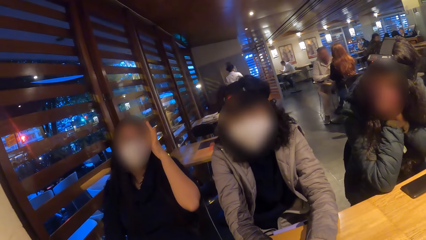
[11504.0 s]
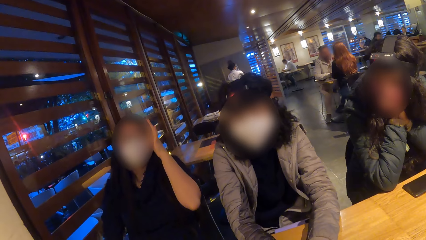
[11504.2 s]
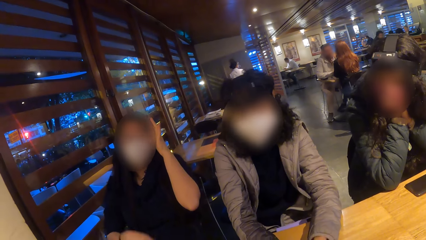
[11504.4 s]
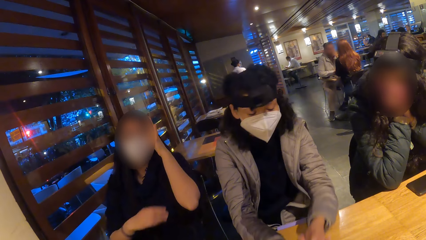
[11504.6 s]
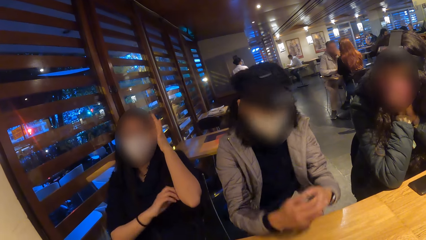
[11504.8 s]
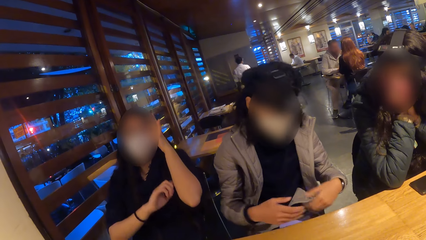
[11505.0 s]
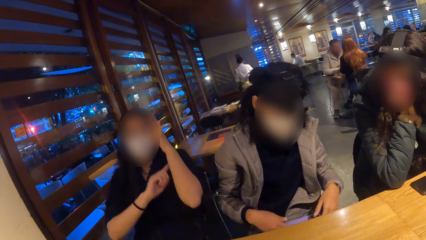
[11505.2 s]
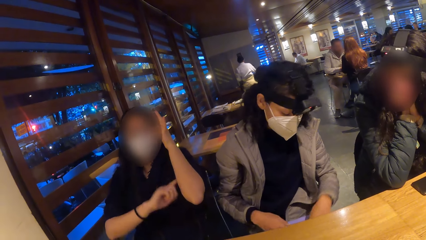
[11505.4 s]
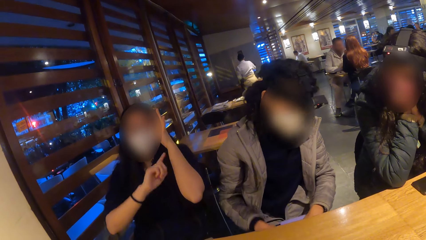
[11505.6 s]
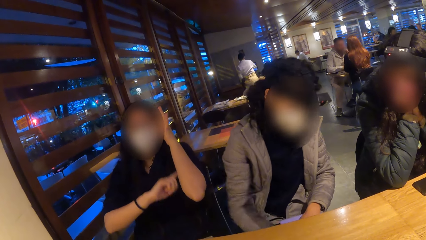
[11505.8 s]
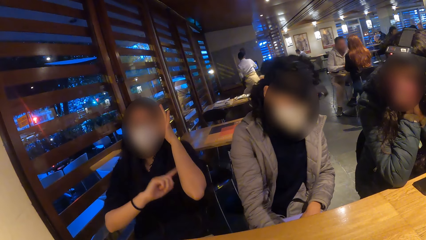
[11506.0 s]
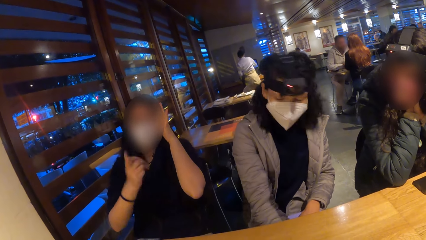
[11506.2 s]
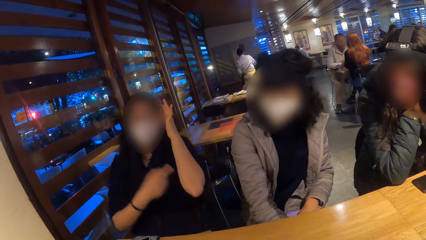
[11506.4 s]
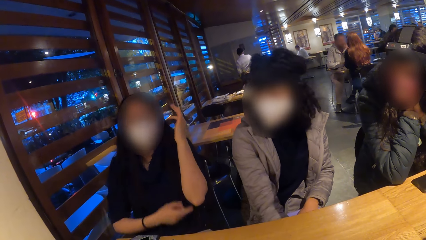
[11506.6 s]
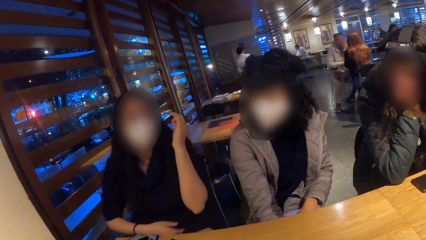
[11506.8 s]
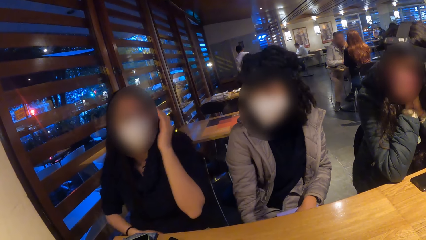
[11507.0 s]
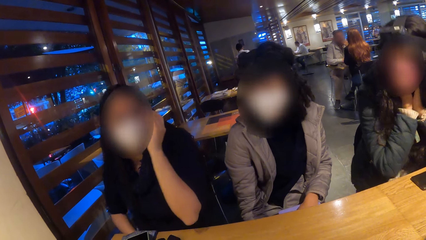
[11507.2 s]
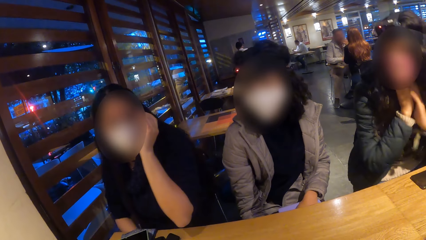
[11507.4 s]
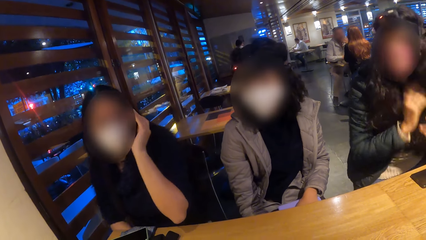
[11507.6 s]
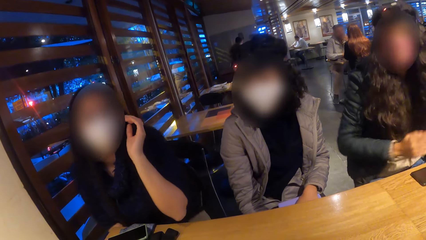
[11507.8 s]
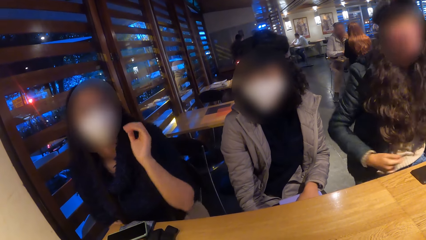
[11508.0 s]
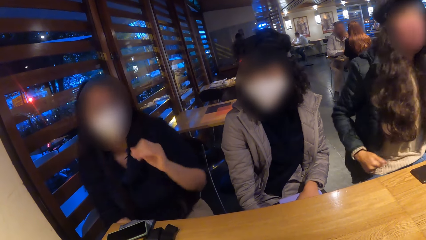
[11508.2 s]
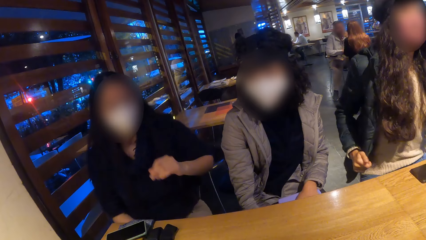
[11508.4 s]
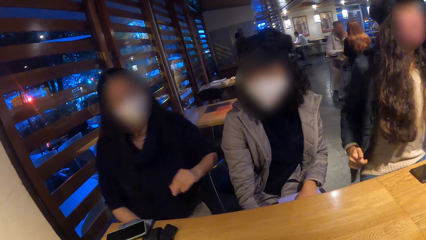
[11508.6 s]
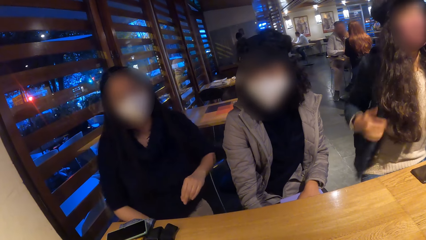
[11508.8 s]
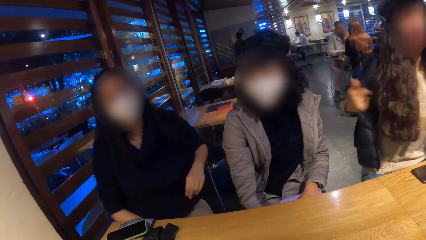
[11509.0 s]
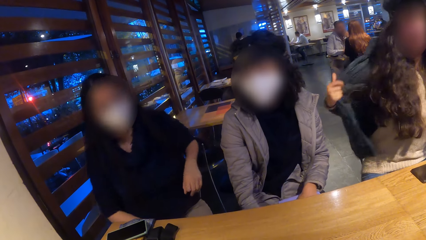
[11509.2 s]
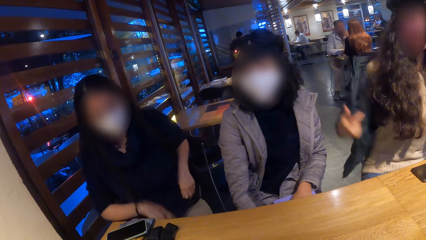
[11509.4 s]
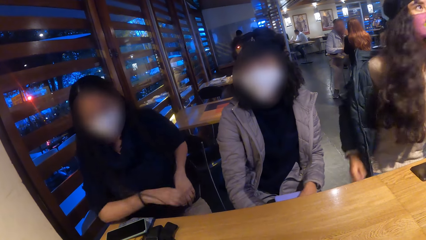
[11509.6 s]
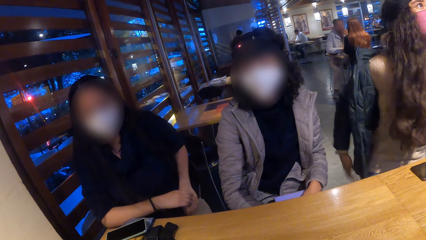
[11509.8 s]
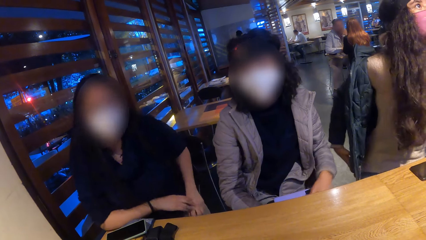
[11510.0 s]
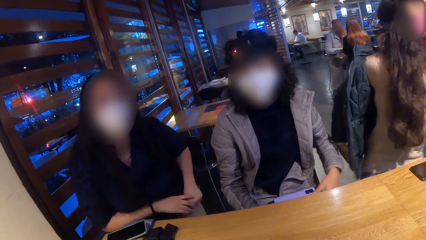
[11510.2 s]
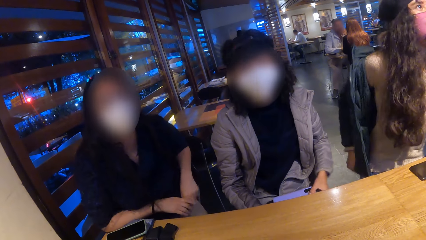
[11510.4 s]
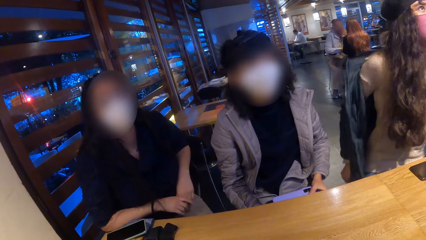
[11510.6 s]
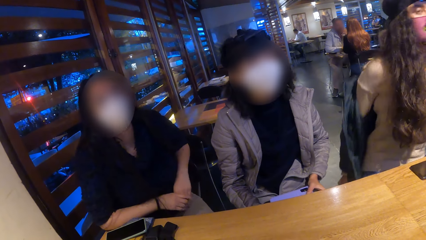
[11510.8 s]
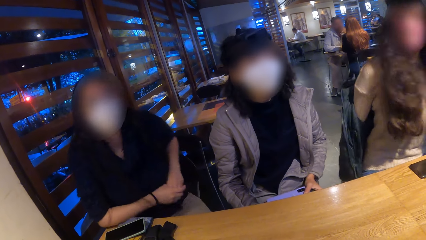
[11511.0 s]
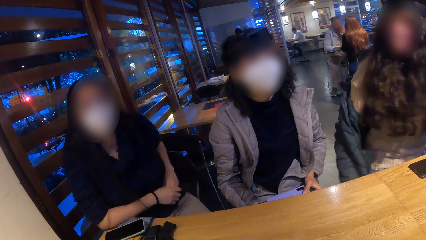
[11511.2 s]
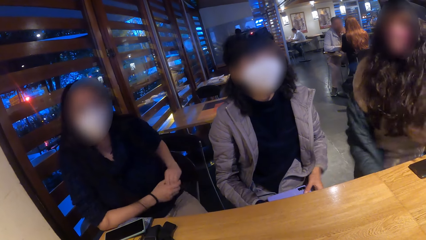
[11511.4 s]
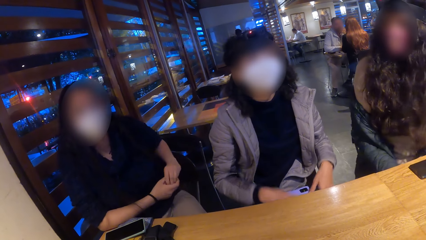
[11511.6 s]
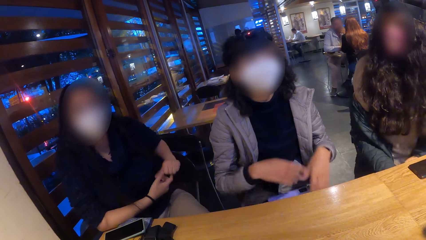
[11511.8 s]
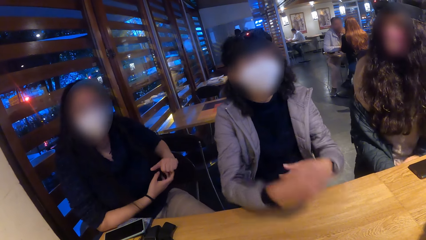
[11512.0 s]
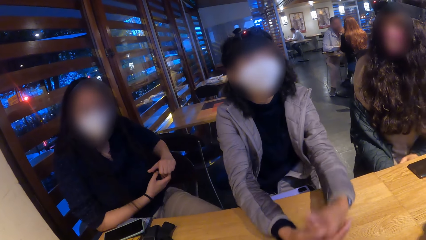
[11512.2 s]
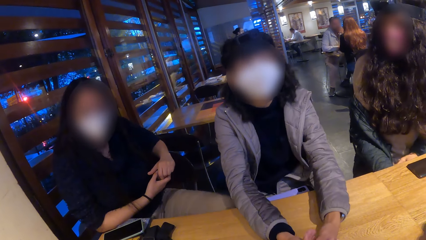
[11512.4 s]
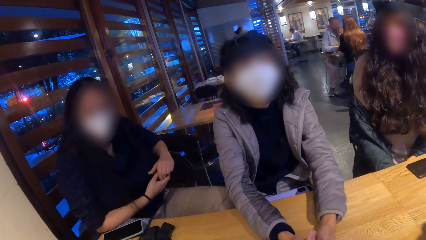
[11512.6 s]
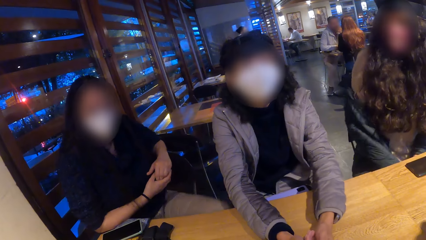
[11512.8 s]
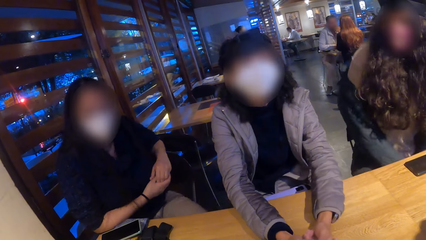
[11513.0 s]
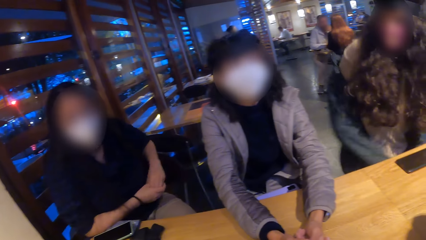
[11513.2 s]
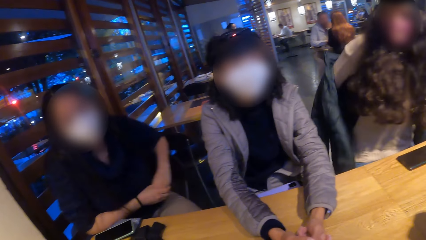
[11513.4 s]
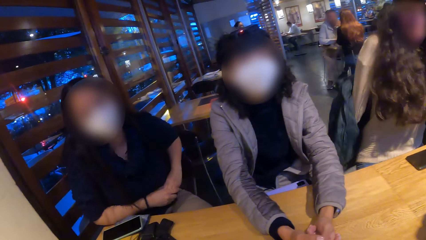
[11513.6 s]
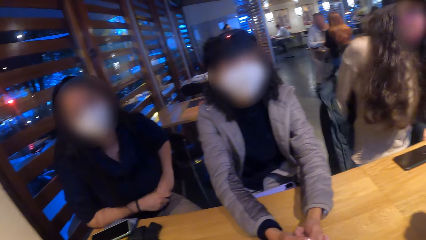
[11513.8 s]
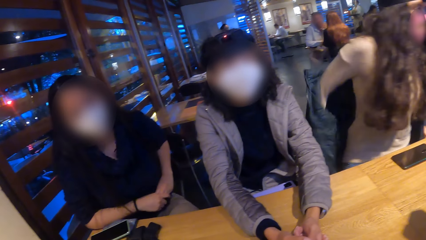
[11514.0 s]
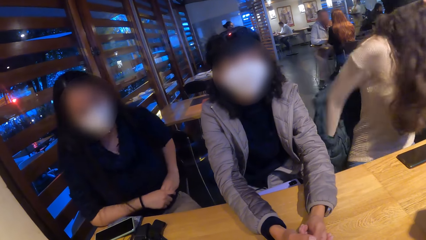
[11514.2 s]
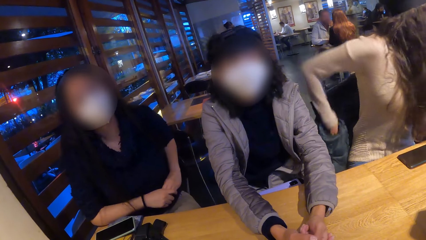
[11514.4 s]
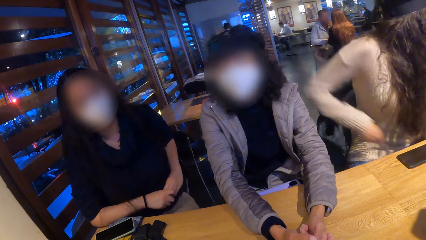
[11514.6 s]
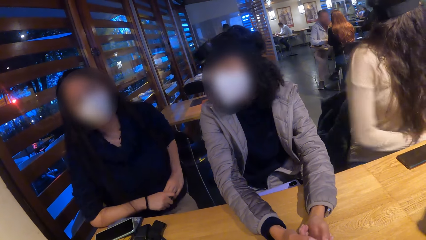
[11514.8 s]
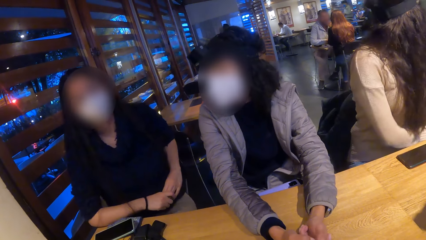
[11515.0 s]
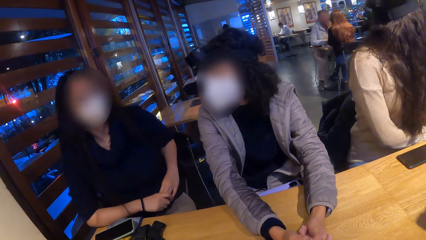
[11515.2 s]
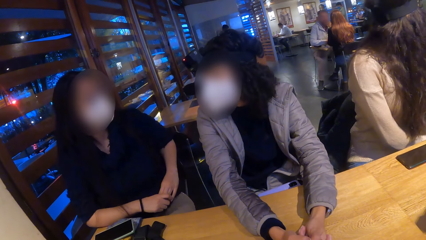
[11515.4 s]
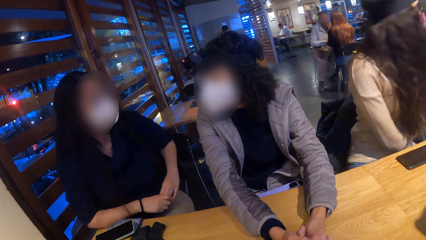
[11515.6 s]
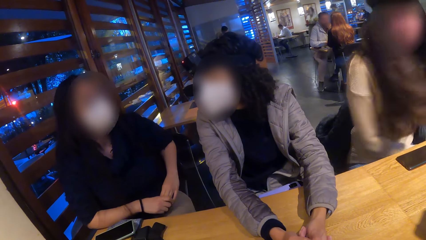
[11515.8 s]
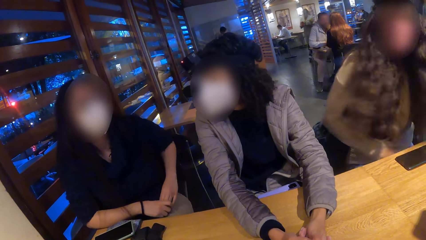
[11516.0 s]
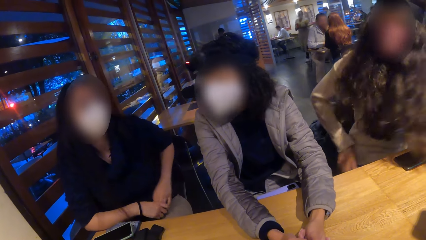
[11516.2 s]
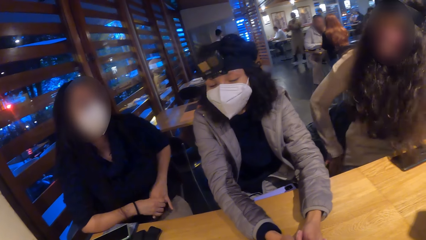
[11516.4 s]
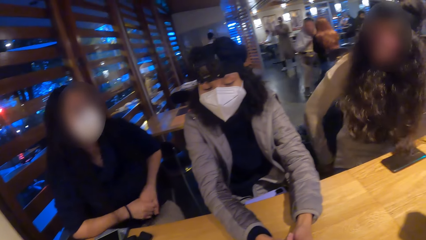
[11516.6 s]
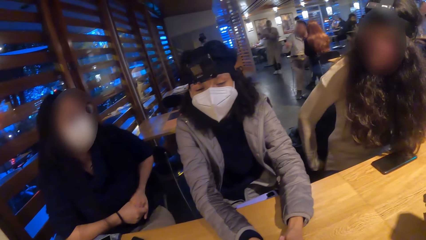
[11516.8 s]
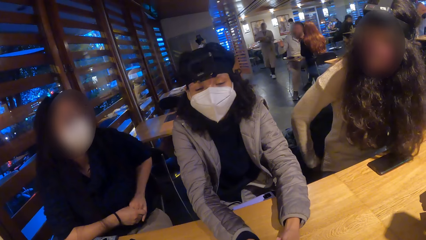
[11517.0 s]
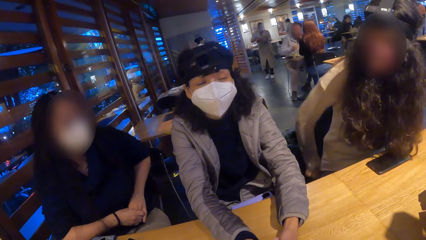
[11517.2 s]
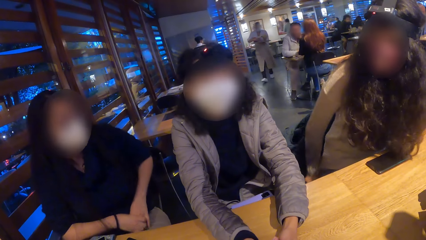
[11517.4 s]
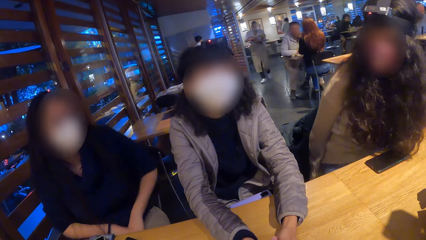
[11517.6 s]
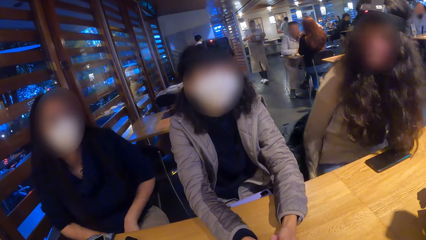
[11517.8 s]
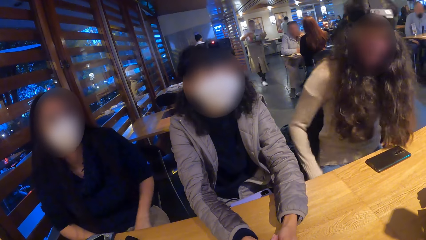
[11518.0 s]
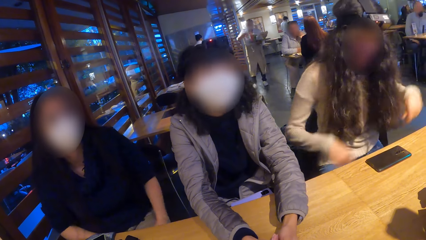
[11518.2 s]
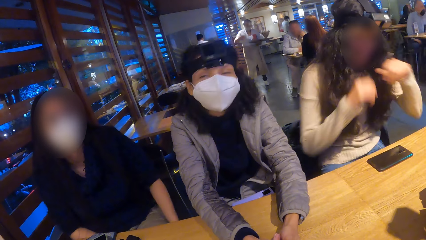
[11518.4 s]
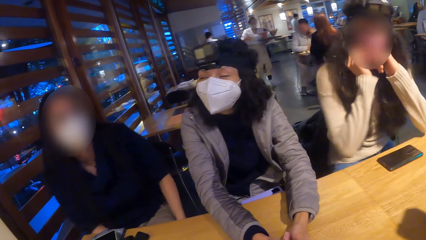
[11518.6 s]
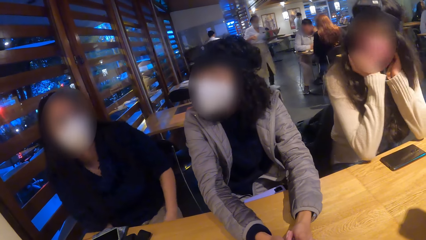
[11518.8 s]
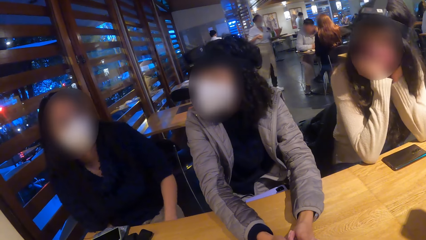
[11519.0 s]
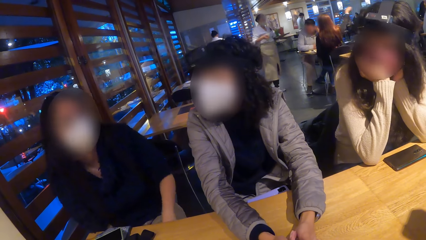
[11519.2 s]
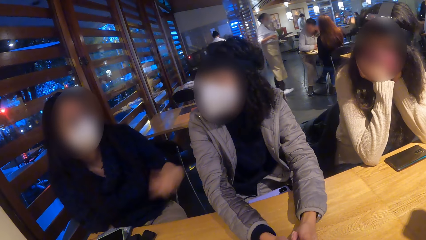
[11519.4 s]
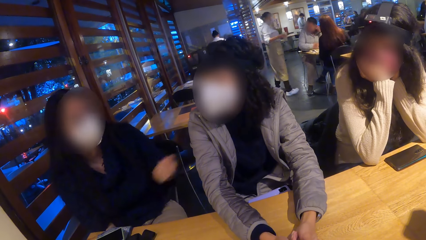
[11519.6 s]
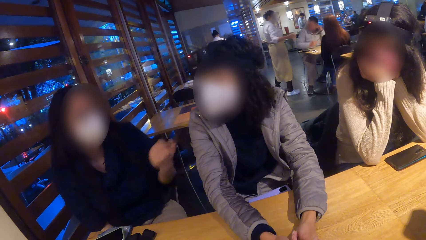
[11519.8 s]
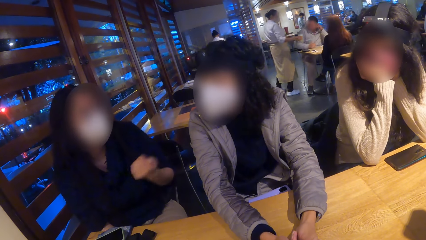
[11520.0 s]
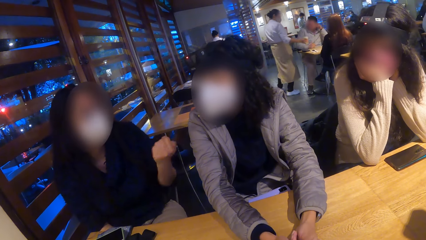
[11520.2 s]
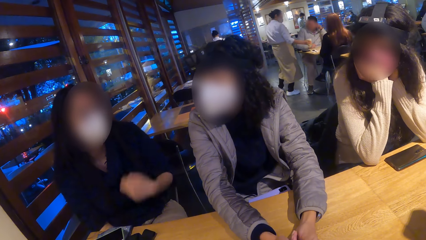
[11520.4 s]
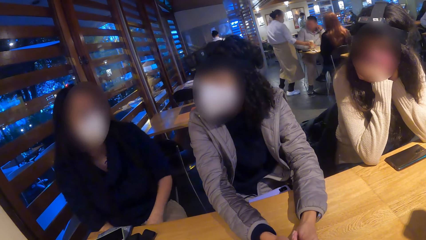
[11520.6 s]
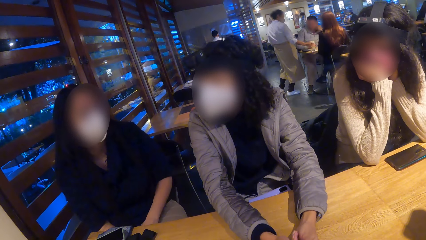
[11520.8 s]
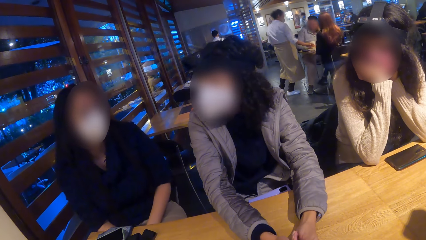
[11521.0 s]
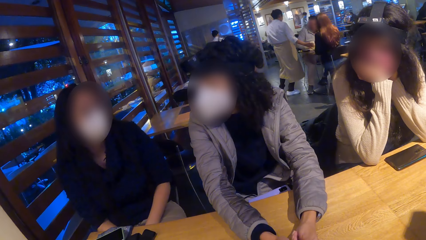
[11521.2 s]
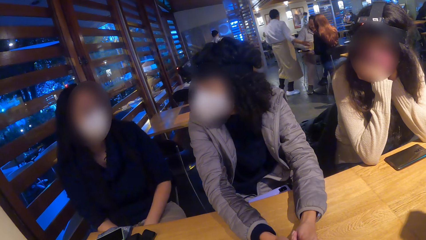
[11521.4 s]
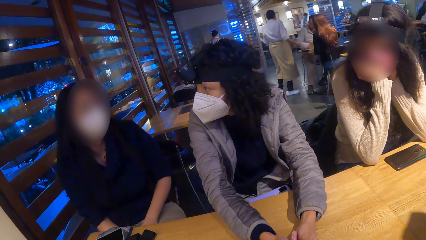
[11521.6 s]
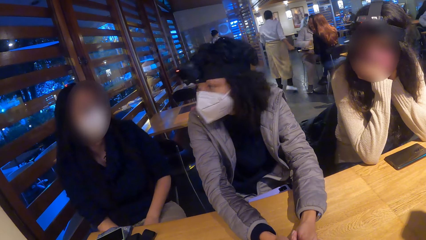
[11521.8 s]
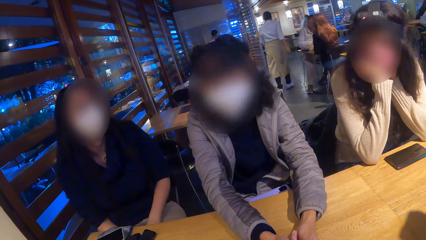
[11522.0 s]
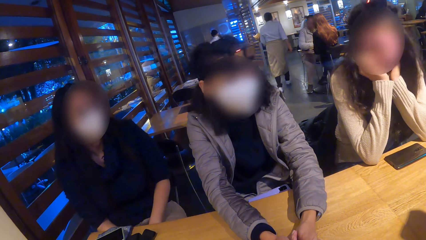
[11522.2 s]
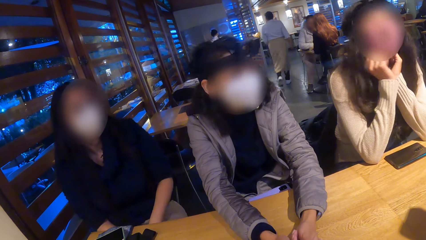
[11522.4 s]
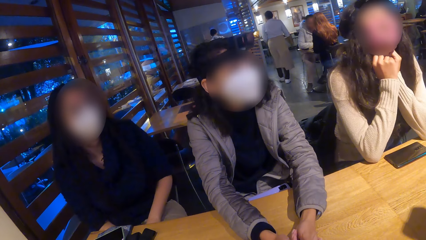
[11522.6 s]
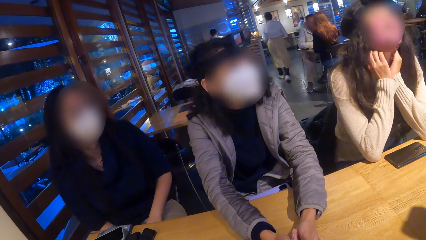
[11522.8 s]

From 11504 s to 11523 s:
A woman puts the phone on the table. Another woman pulls off her jacket with both her hands. The first woman converses with the camera wearer. The camera wearer looks around the restaurant. The first woman converses with the camera wearer.
